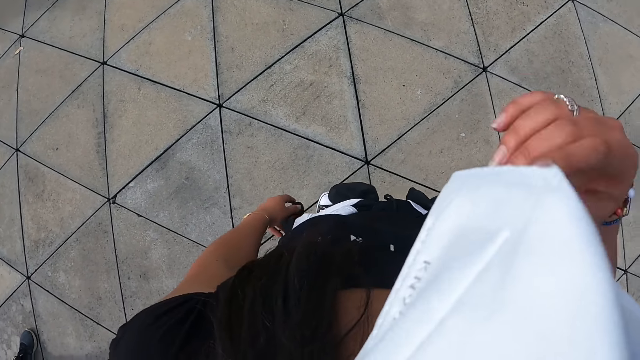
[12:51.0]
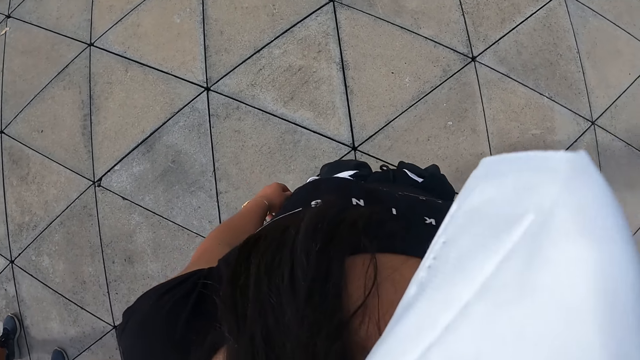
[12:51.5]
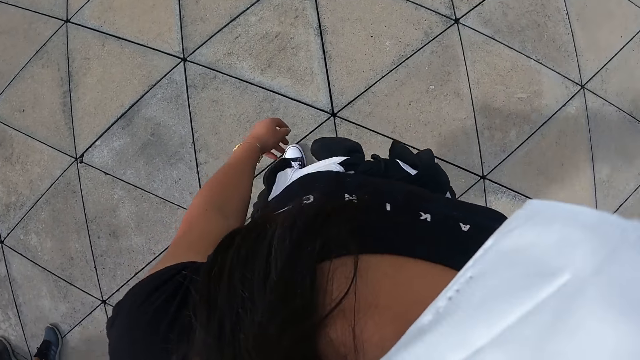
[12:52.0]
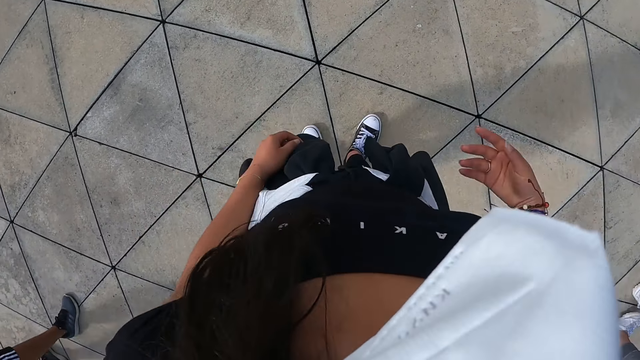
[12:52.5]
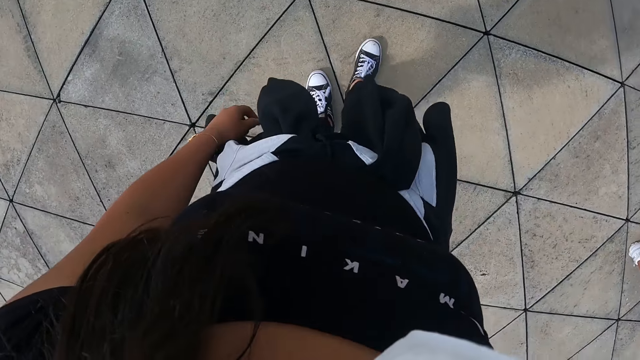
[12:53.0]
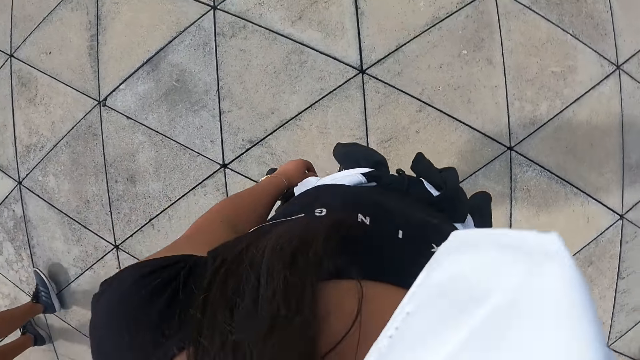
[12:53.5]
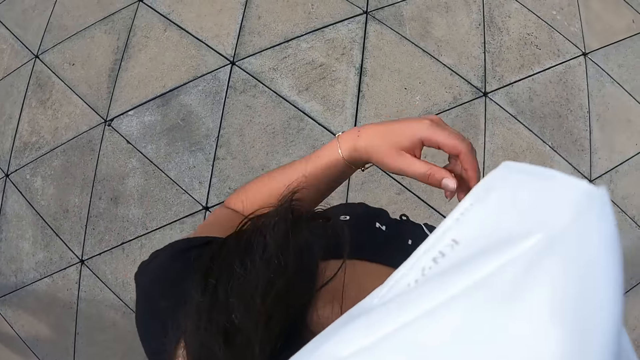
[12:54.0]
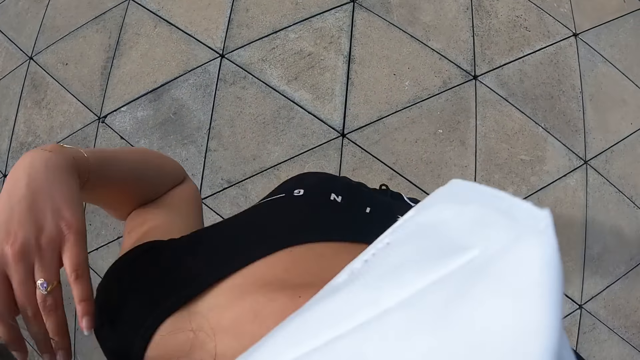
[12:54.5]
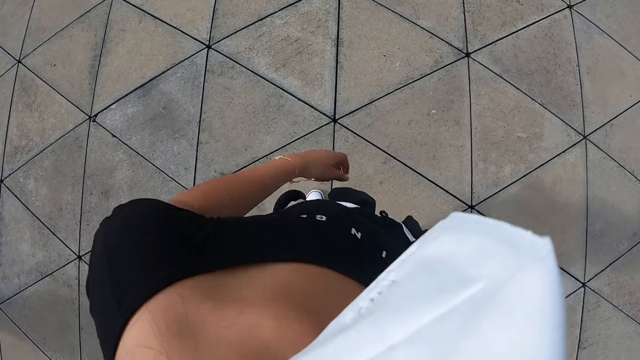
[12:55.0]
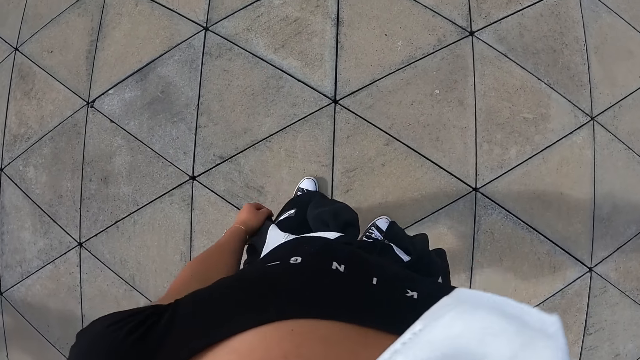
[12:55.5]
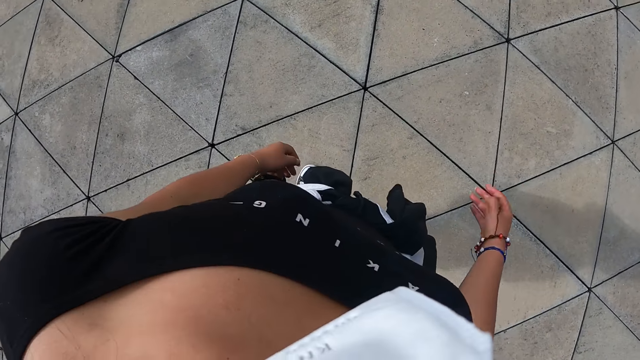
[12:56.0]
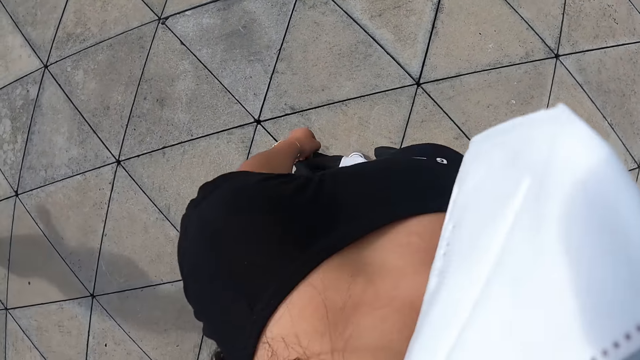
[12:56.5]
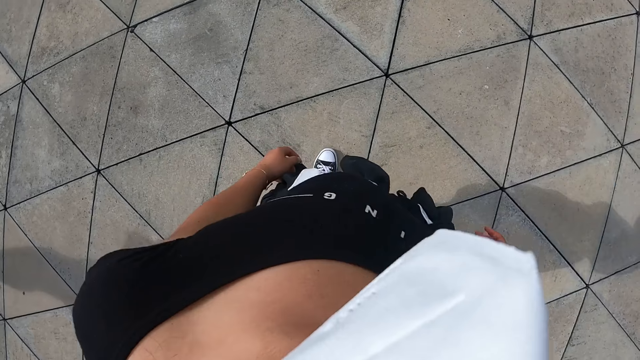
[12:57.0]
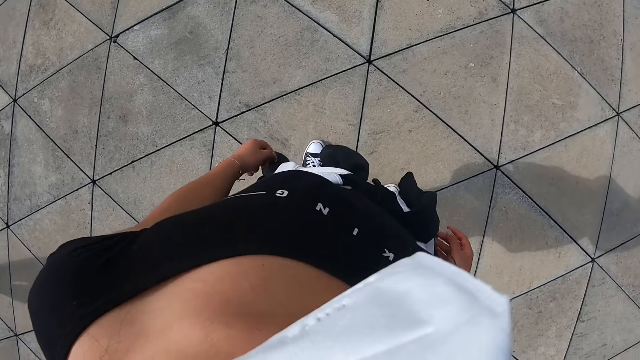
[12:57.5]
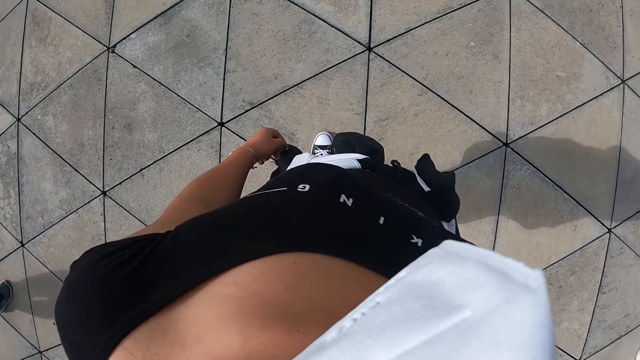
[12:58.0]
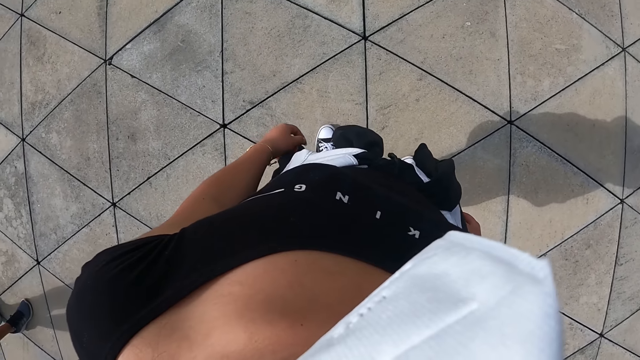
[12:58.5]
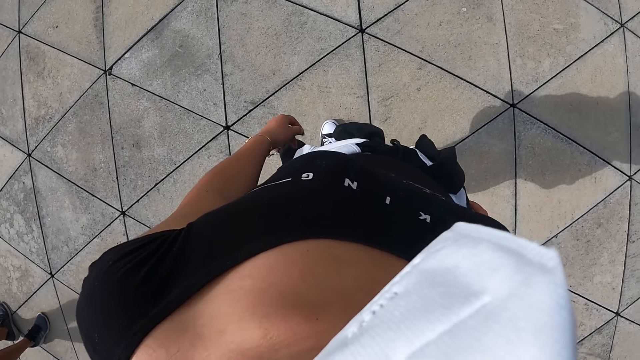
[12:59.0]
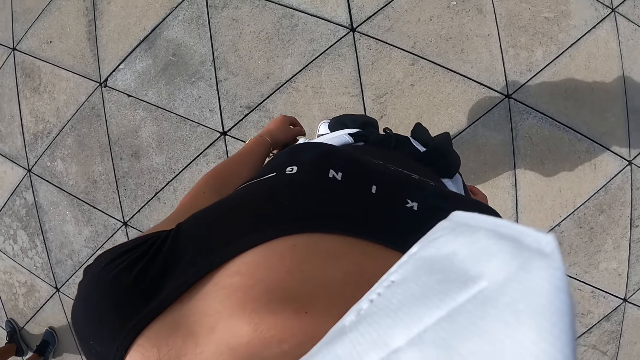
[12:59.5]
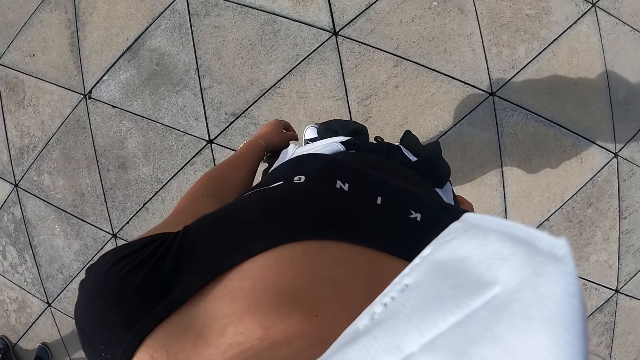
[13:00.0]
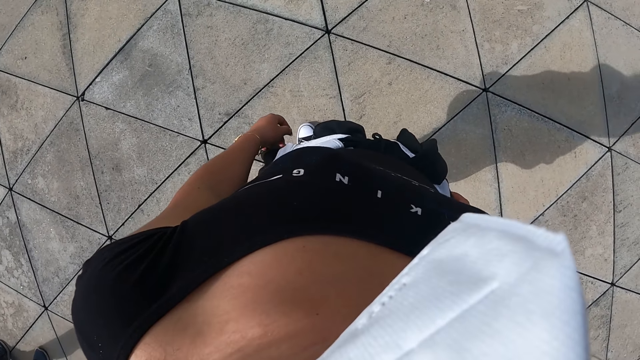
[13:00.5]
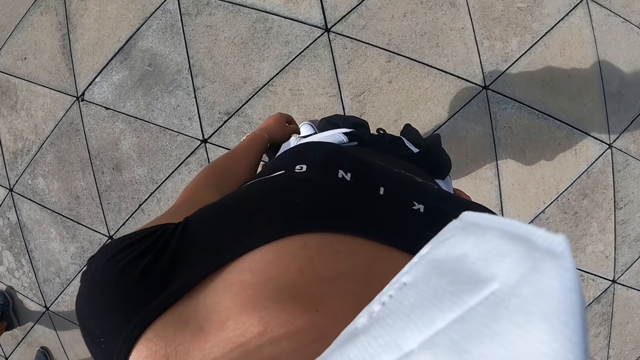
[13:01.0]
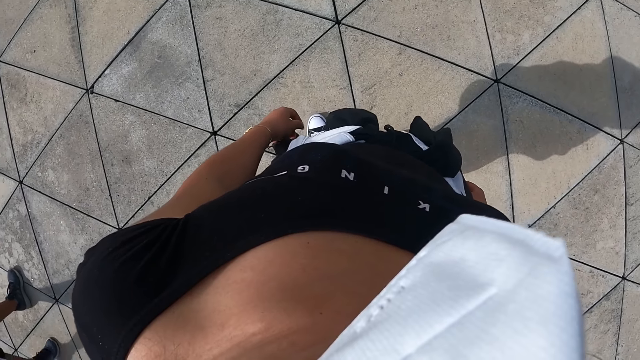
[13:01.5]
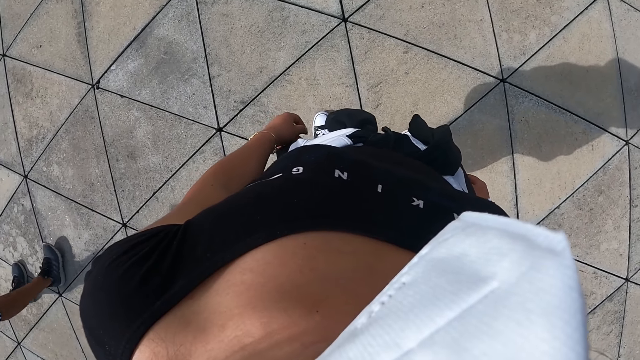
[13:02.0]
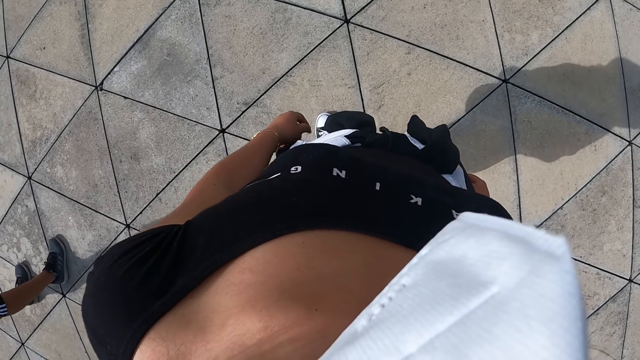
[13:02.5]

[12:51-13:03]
The camera wearer adjusts her hair with her left hand. She looks around.

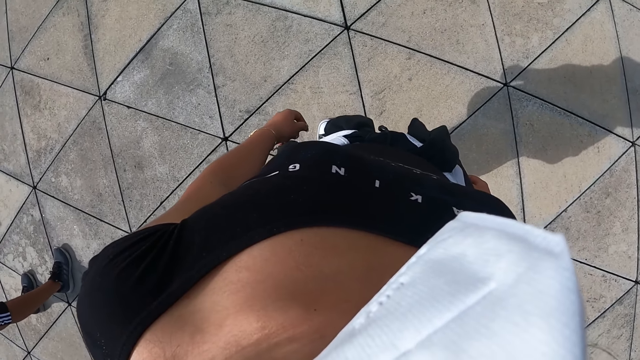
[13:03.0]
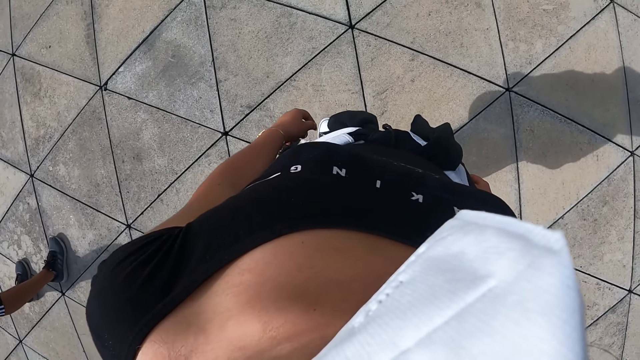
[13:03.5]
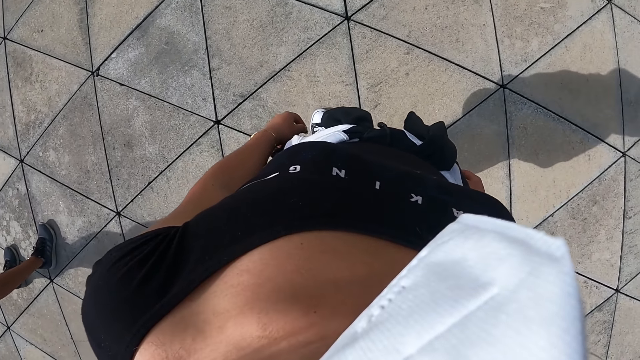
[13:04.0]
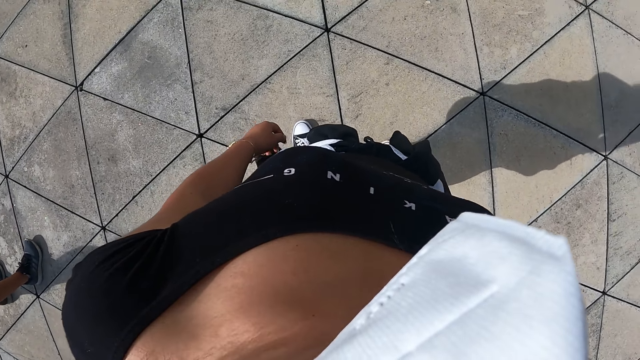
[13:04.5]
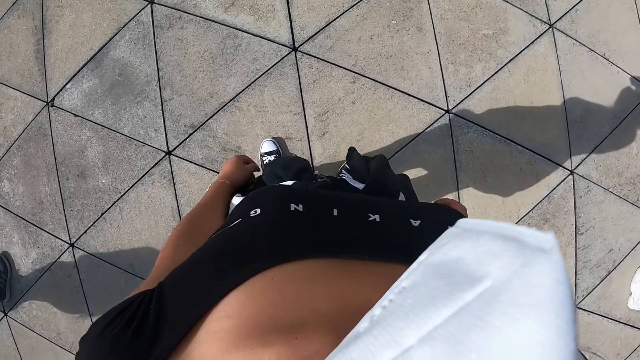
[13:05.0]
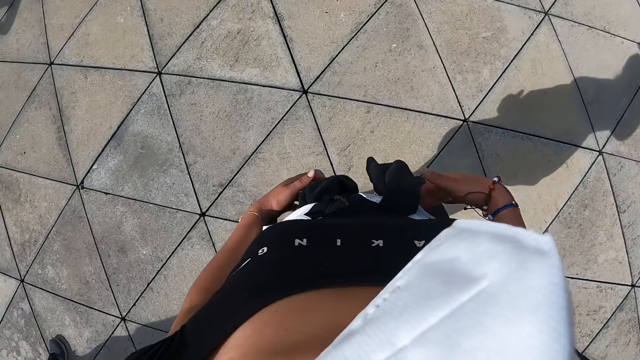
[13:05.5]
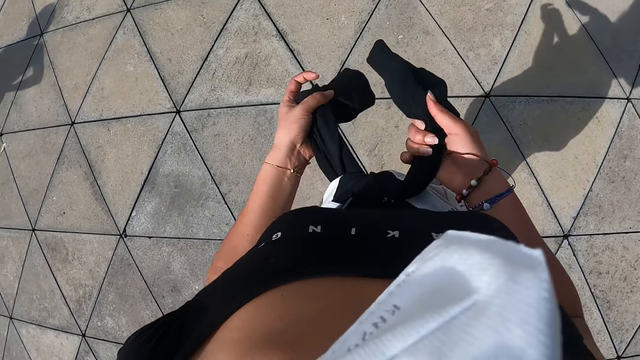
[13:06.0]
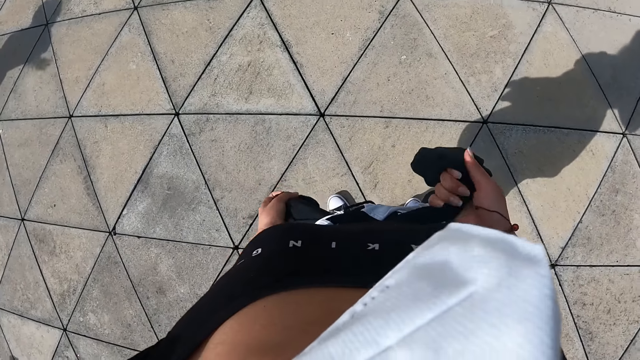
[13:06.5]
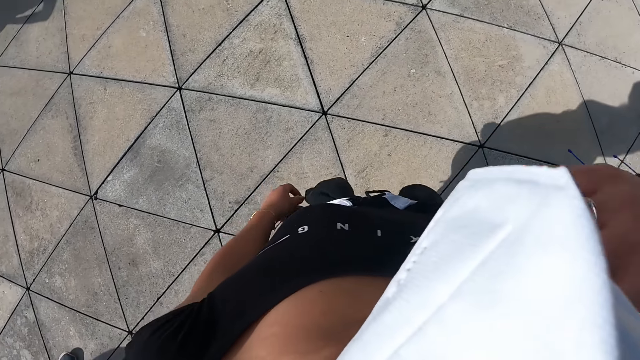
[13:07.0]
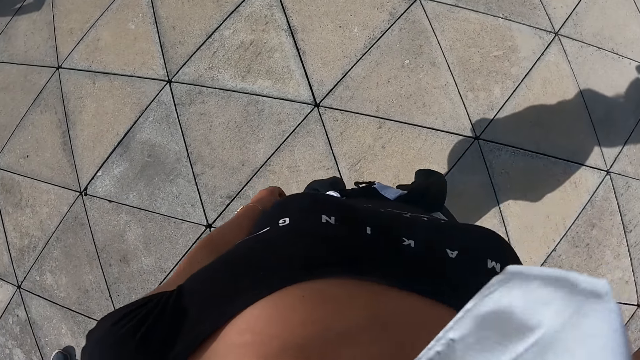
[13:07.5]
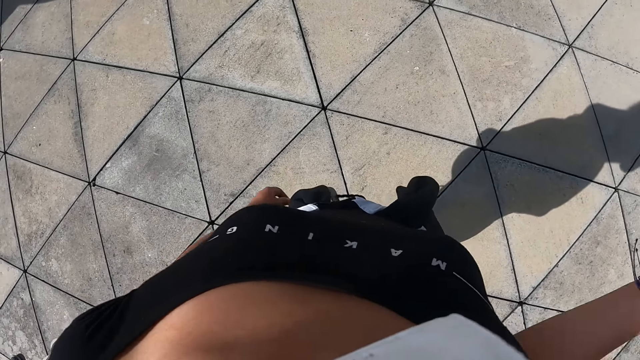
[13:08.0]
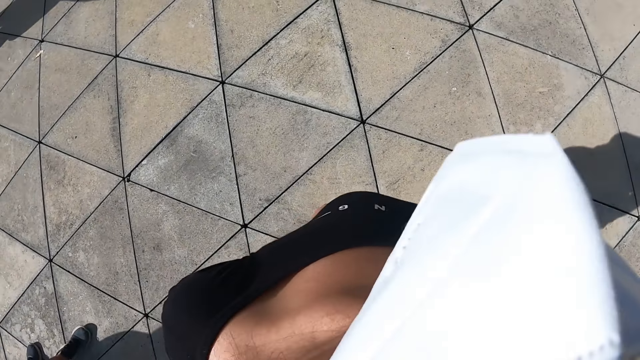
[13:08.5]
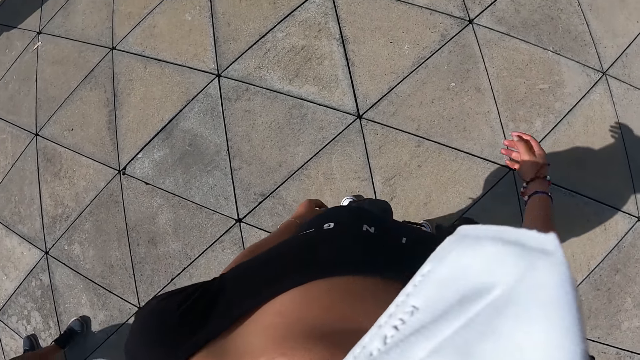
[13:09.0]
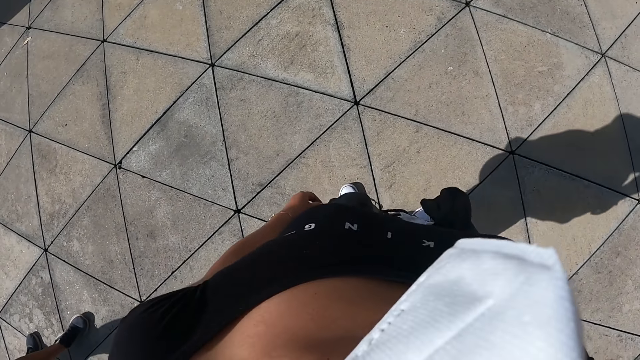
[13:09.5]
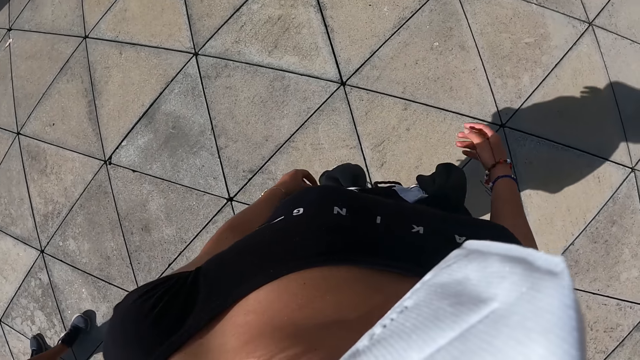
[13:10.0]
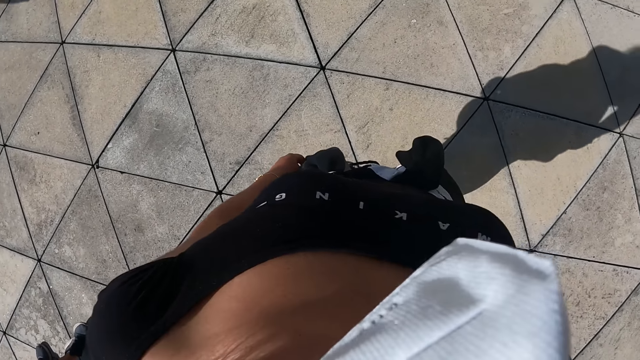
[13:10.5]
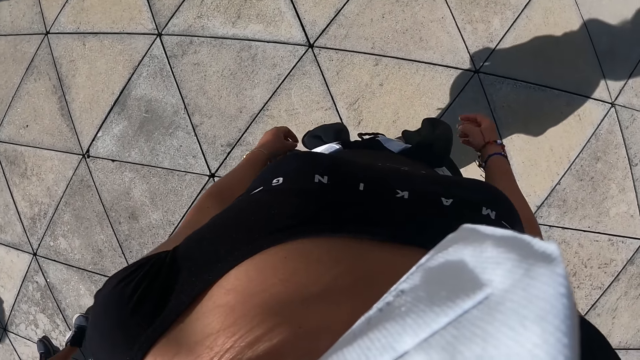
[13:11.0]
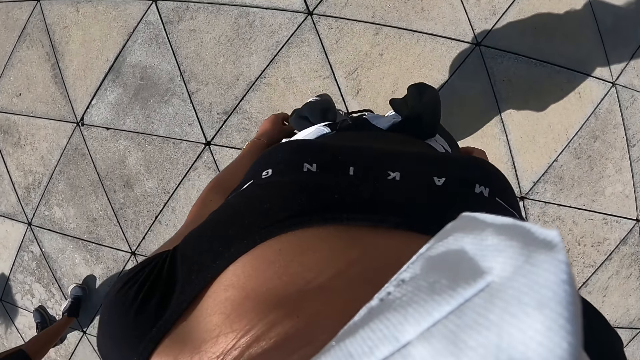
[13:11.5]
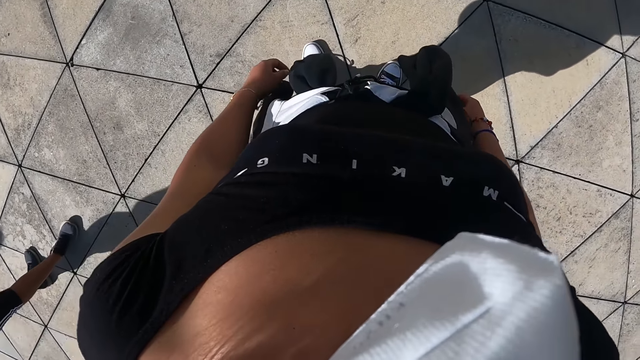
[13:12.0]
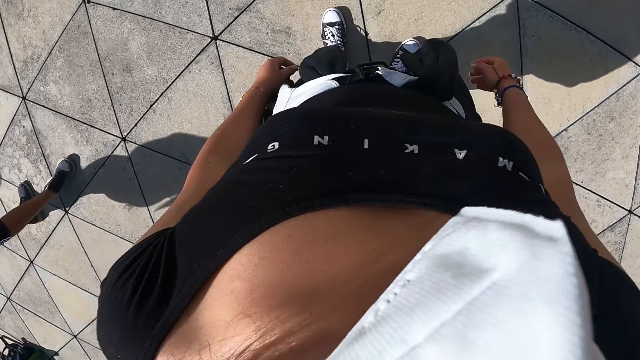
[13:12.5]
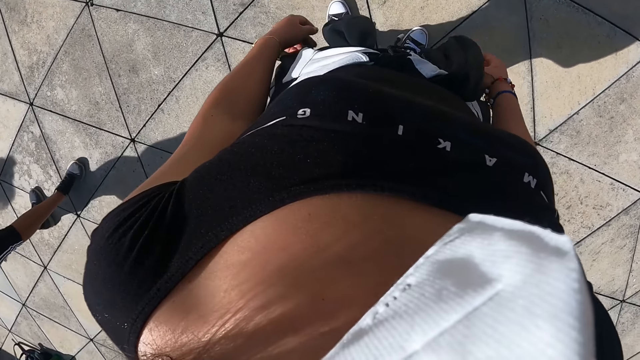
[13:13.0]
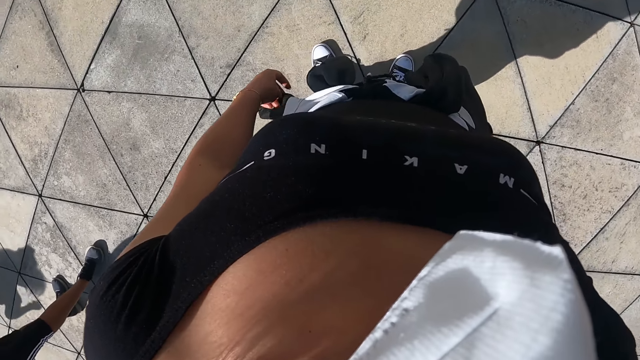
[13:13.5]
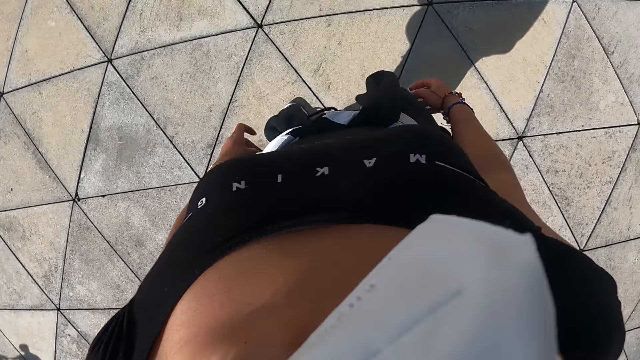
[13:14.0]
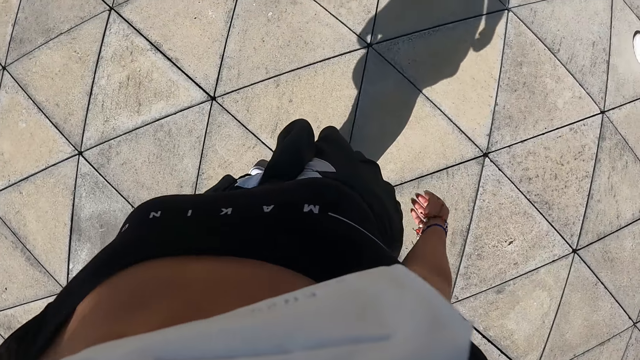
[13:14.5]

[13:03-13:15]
The camera wearer fastens the cardigan on her waist with both hands. She makes the mask. She looks around.
